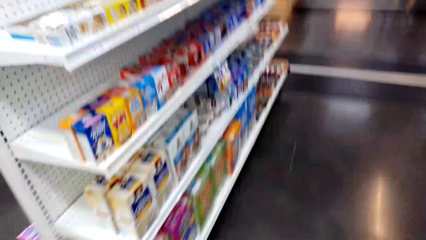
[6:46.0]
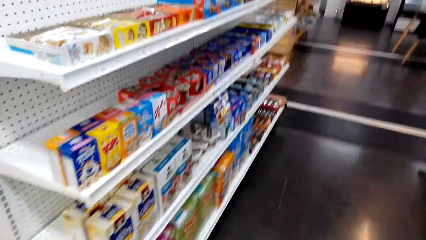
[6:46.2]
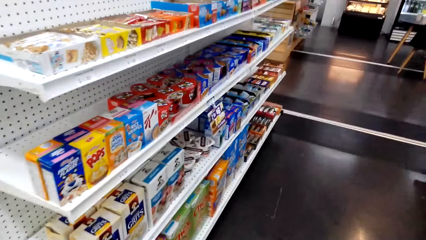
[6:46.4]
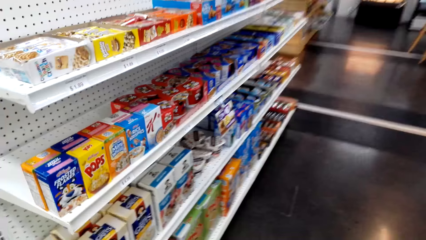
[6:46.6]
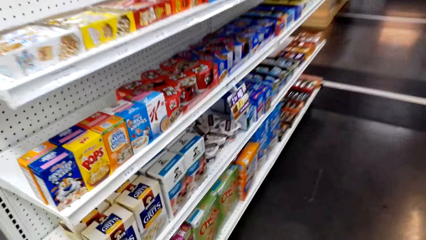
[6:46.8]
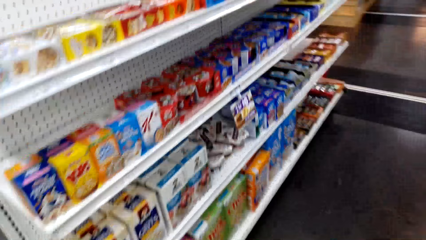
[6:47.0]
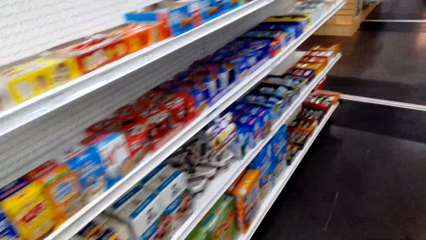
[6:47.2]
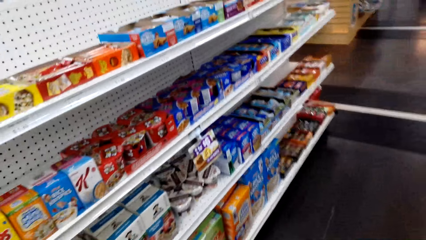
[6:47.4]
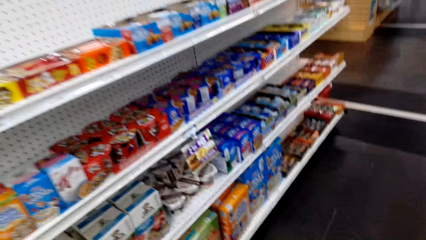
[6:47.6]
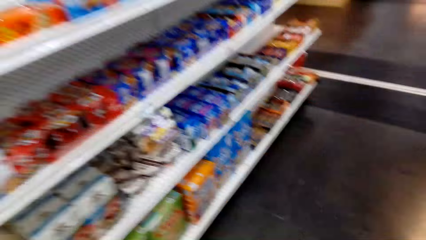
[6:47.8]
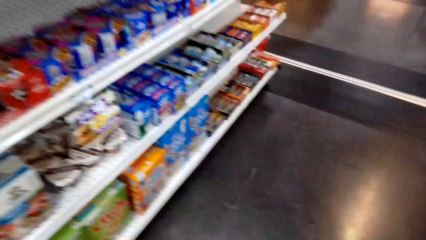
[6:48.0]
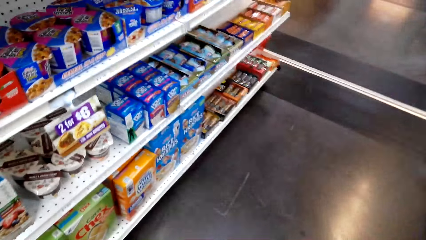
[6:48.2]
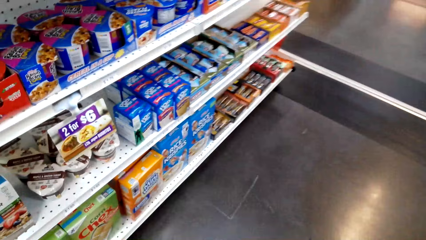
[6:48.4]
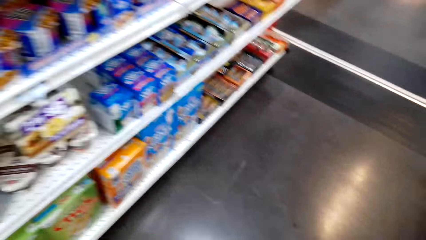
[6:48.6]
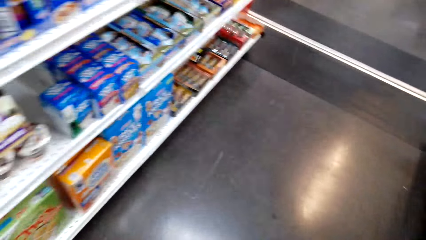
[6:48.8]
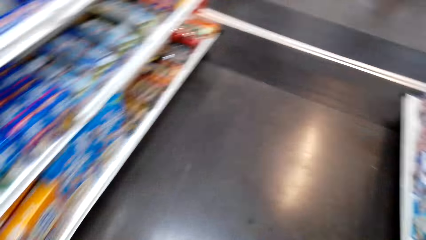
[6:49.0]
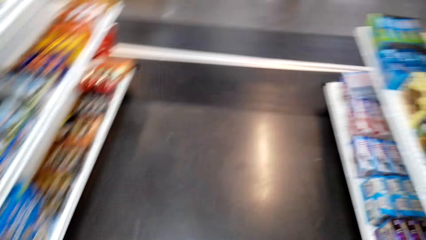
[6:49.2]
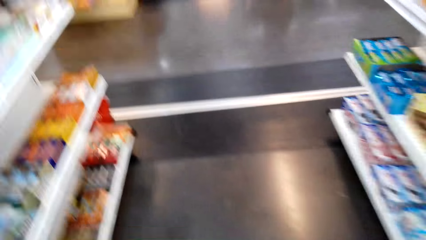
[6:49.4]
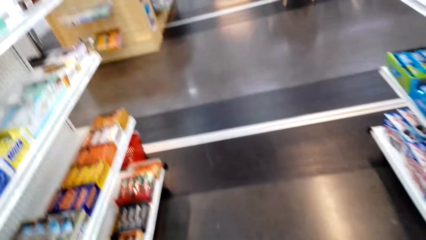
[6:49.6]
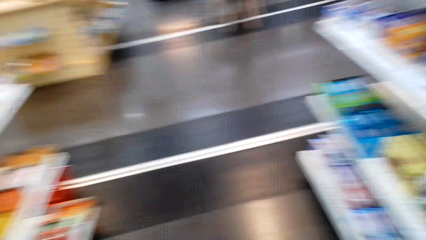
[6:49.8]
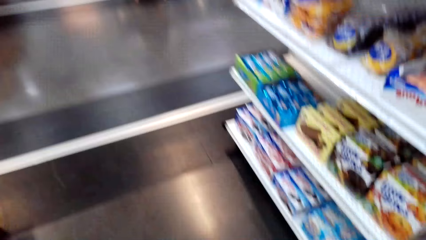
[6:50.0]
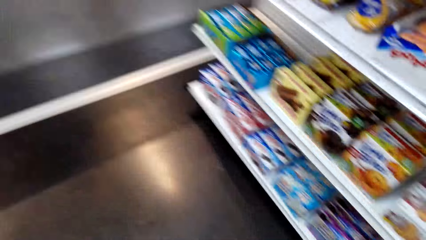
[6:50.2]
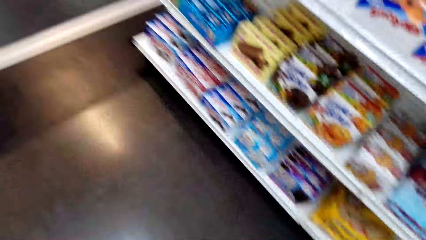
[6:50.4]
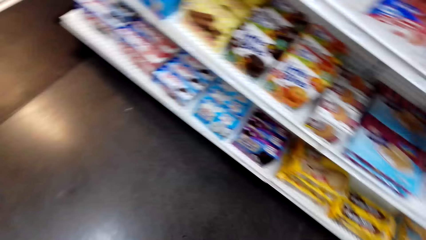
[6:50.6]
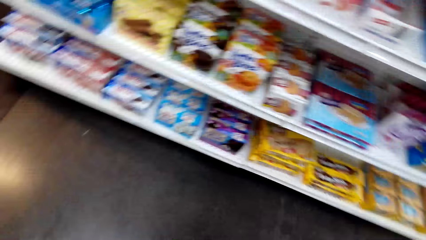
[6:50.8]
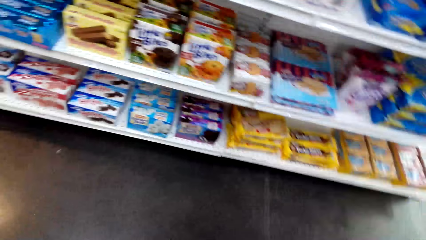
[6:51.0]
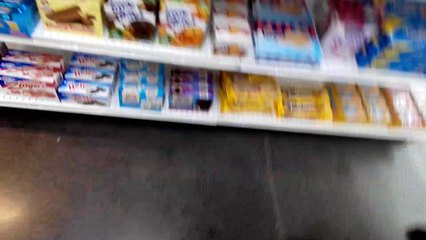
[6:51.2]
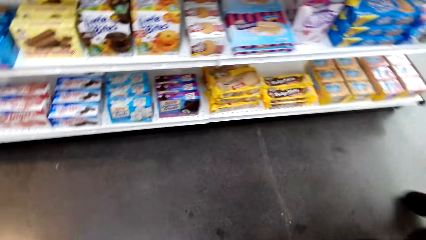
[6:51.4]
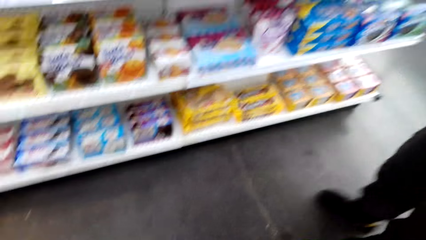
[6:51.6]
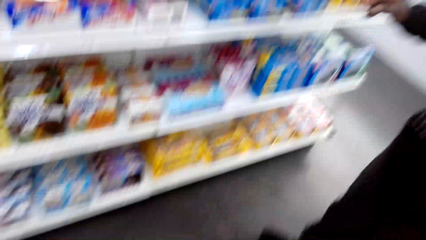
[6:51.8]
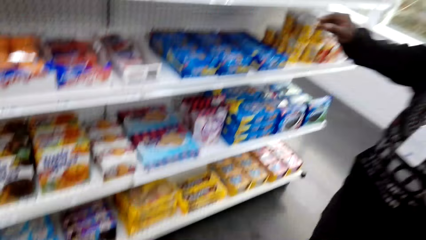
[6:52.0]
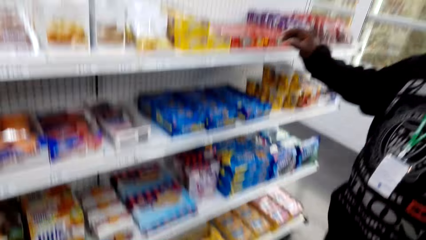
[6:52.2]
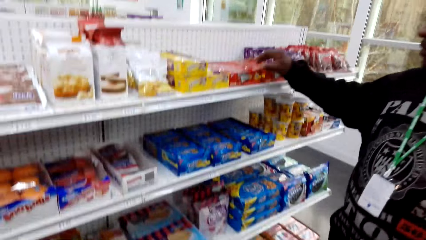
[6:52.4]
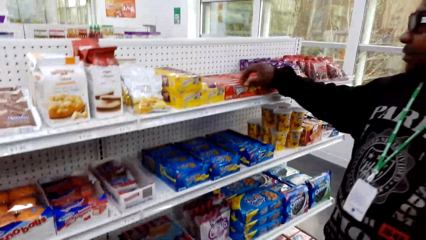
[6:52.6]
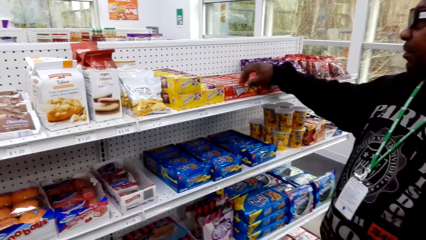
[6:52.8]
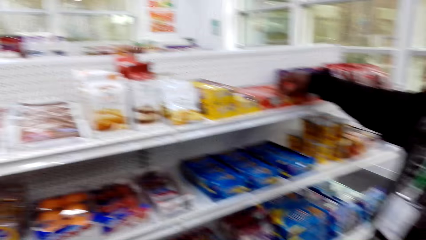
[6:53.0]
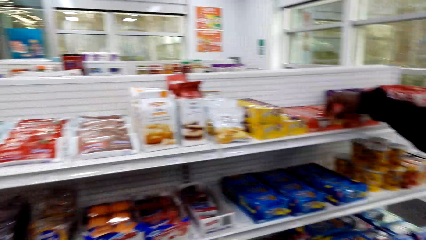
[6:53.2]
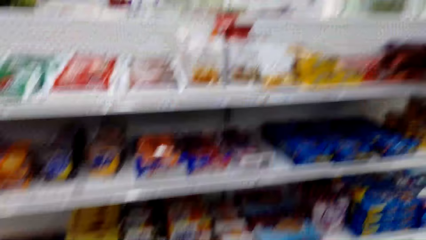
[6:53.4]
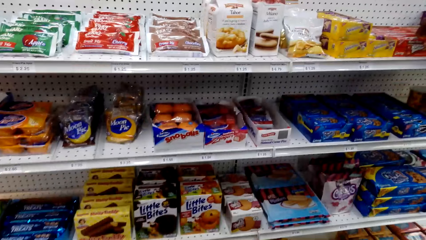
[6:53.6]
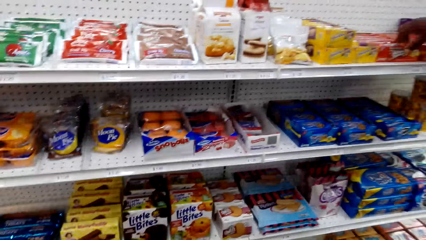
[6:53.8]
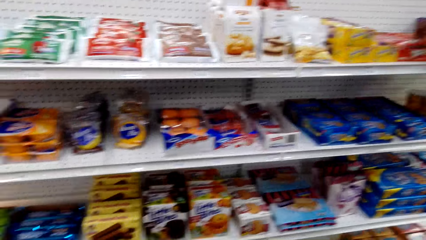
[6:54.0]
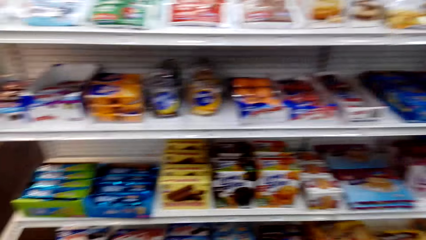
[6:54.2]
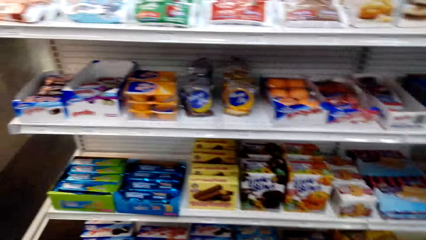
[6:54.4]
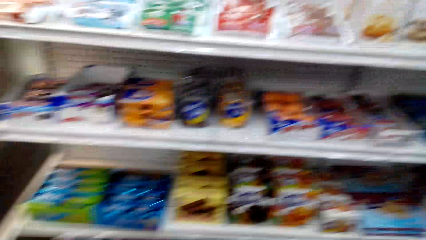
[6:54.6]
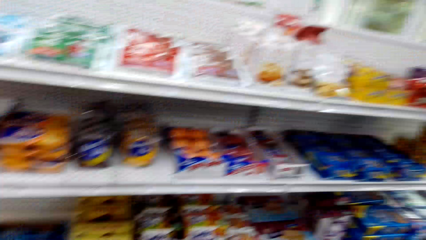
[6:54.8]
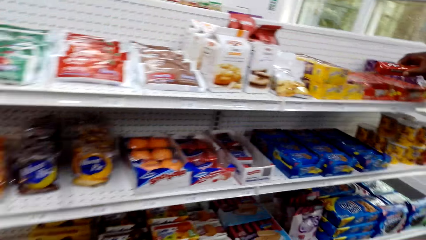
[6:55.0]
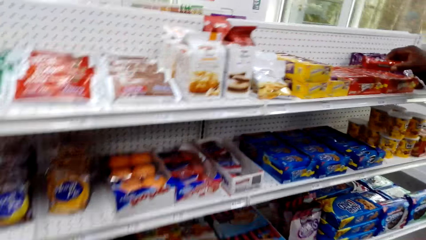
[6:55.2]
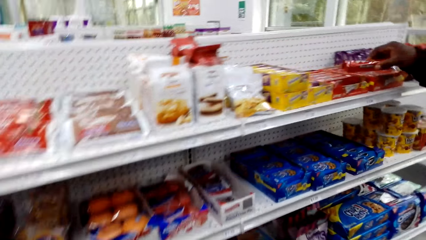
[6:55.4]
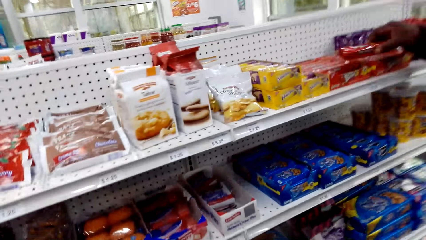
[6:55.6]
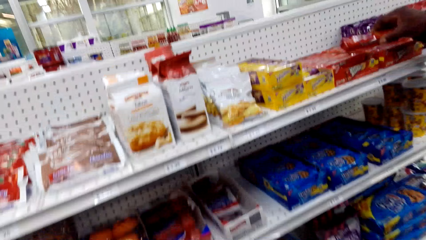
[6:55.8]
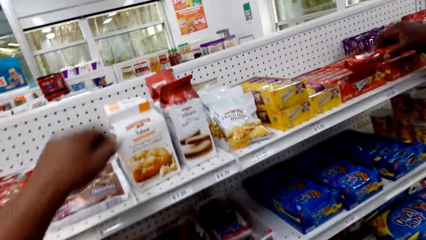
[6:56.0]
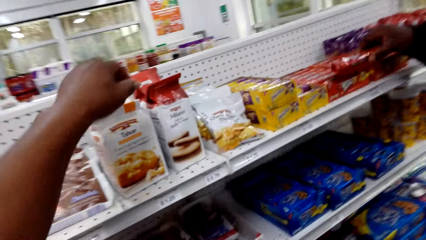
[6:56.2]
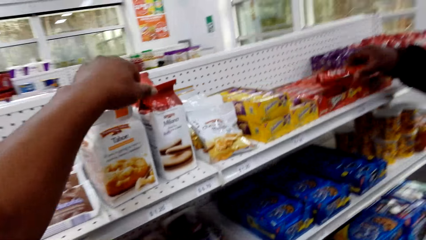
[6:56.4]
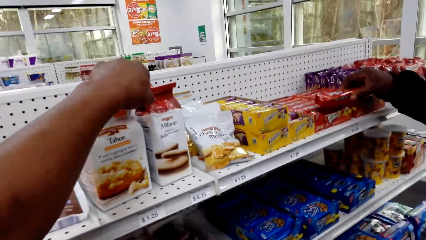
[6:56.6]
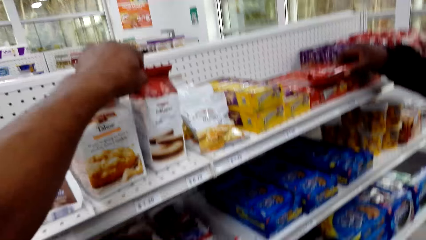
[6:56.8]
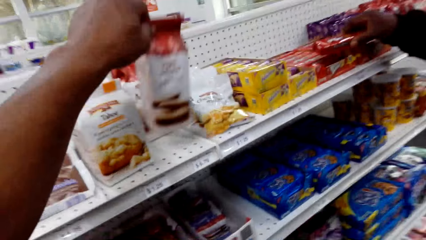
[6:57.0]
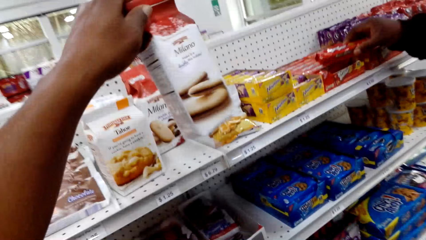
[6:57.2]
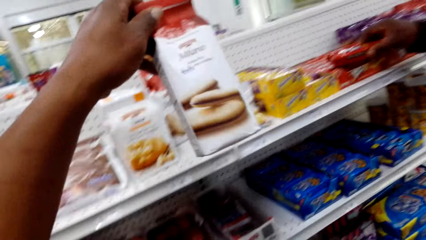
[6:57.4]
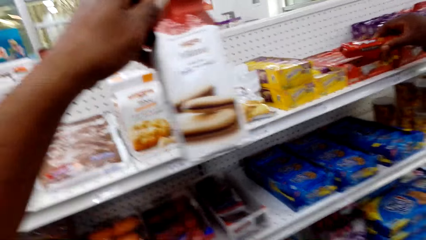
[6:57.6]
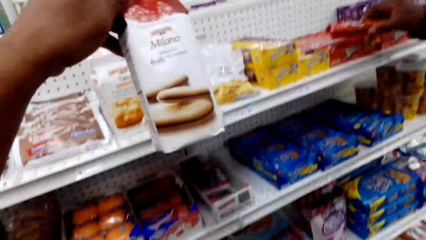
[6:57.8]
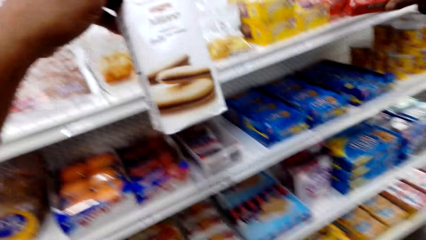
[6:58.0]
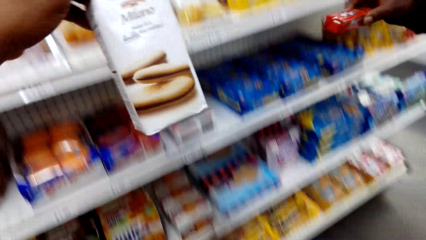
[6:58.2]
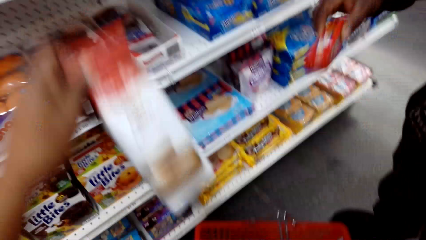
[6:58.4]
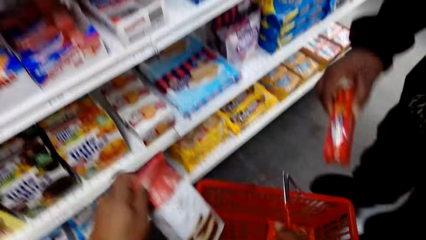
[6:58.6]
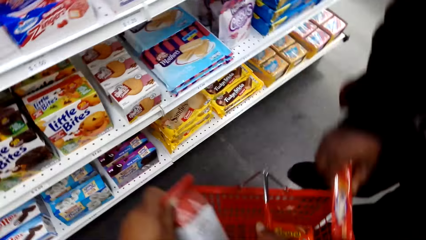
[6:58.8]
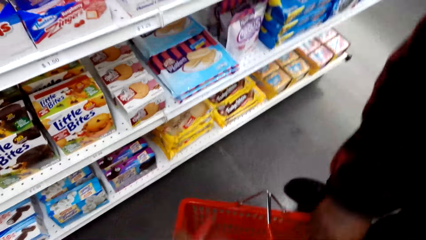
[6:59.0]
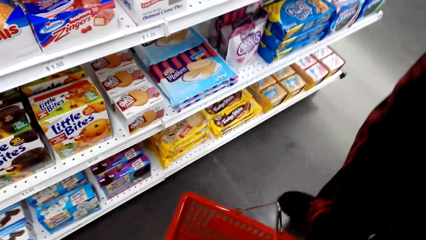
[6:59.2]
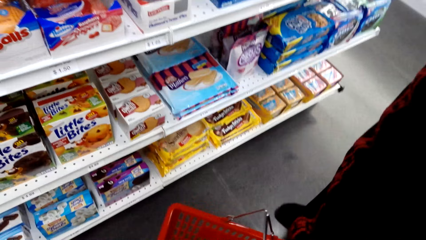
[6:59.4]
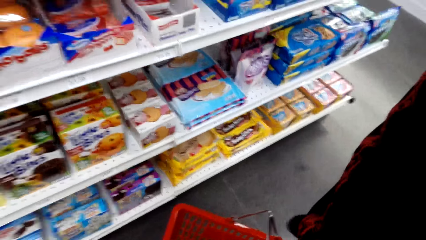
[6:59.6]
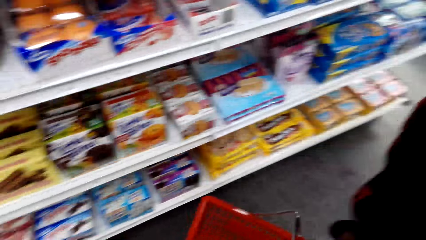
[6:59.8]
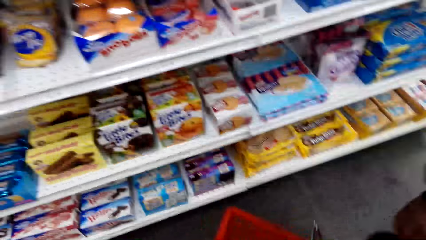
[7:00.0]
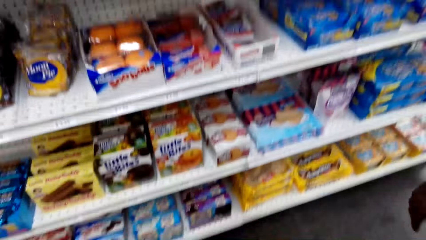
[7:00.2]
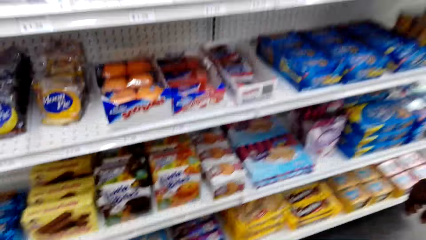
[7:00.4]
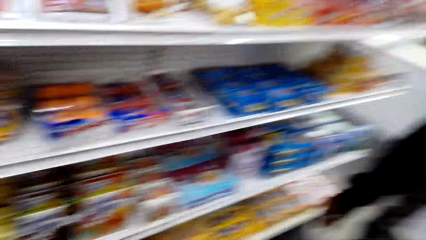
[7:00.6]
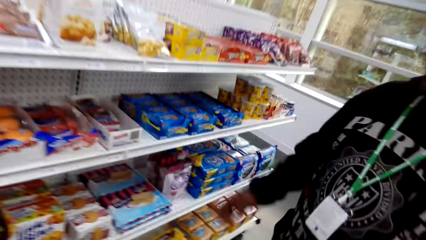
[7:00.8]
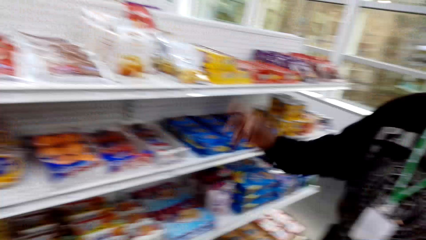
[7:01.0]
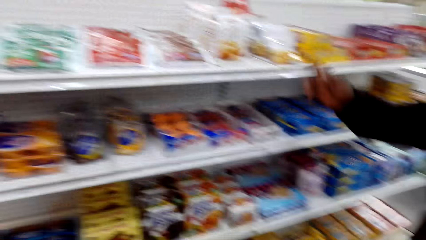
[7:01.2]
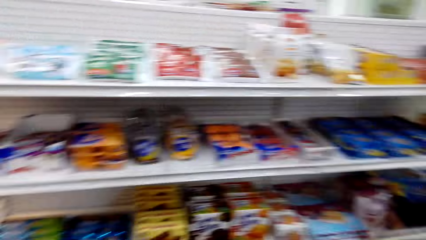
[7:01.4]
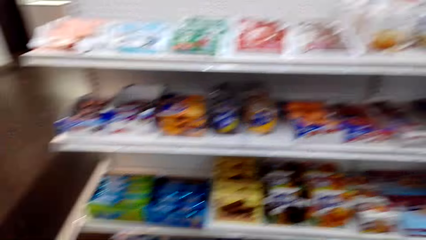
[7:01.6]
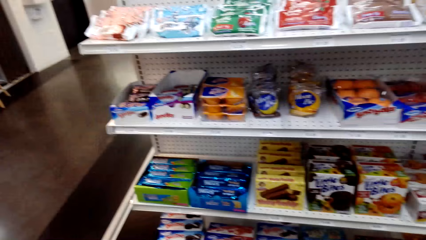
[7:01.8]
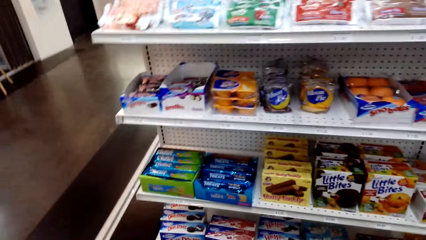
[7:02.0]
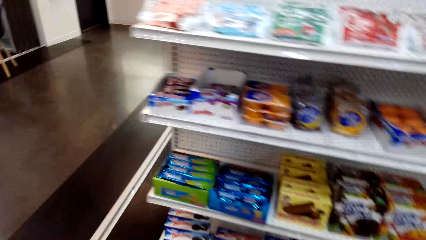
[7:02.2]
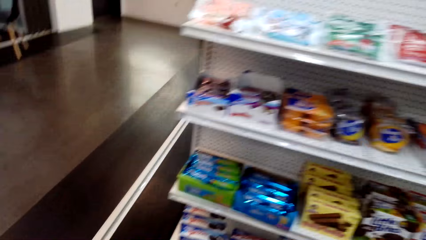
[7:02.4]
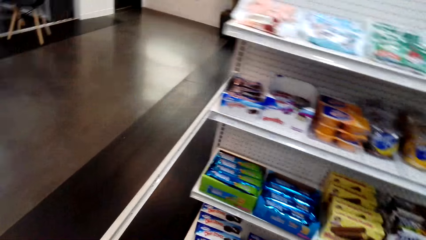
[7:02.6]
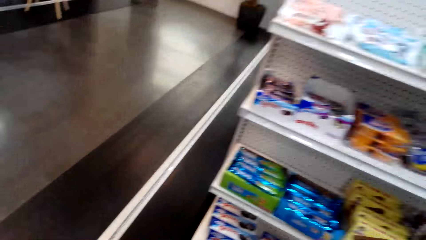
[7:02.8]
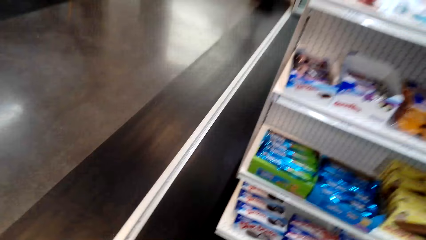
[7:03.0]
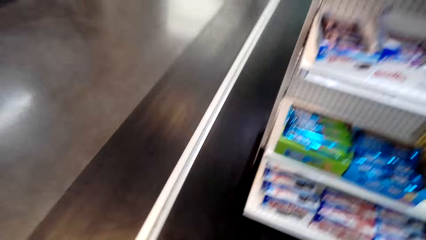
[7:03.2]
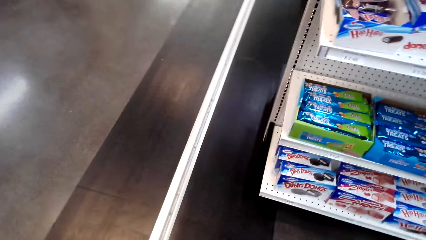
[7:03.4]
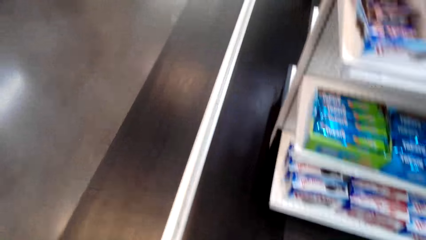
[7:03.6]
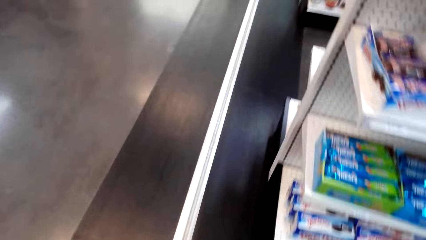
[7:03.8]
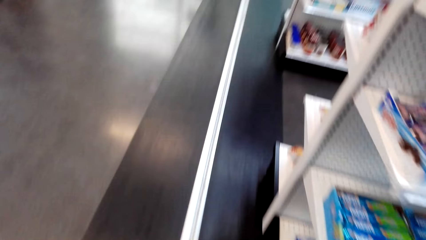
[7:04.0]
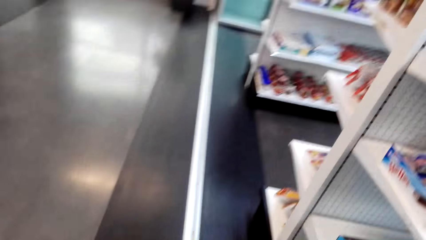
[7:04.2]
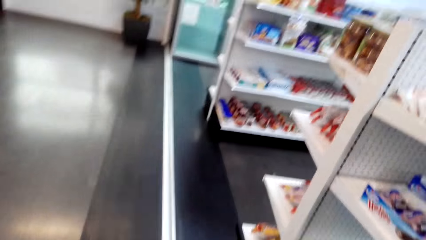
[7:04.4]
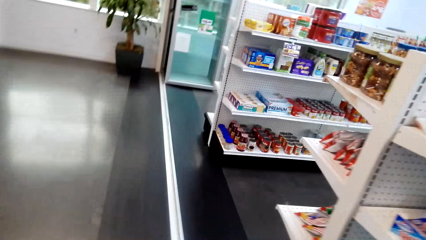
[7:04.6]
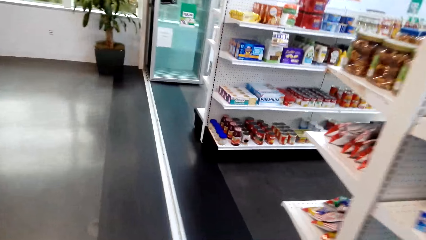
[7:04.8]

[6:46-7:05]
The camera wearer stares at the shelf. A man picks biscuits from the shelf. The camera wearer picks up a packet from the shelf. The man puts the biscuit in the basket. The camera wearer puts the packet into the basket. They walk away. The man walks away. The camera wearer dialogues with the man. They walk around.
